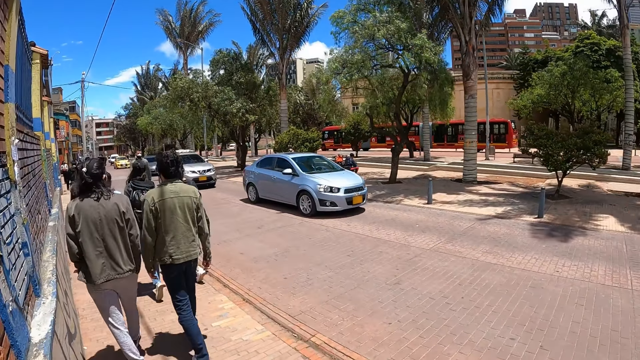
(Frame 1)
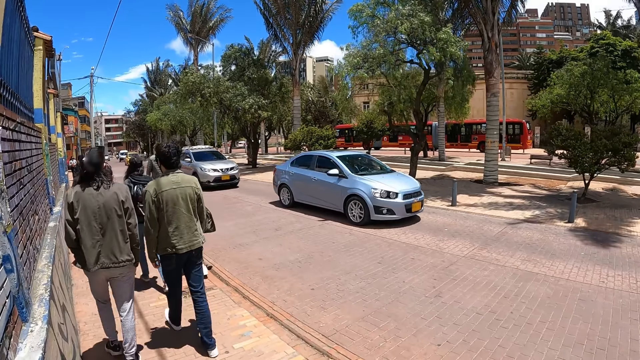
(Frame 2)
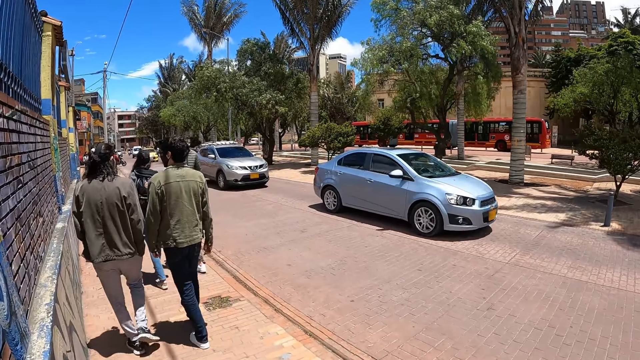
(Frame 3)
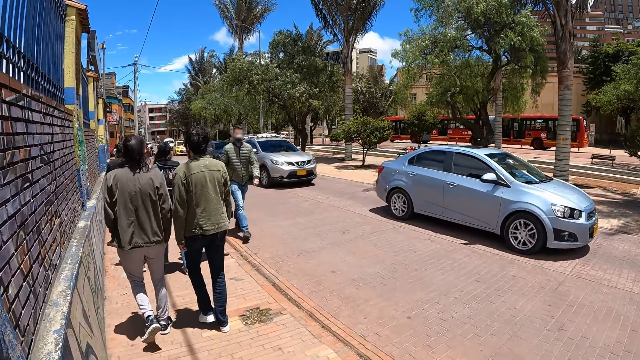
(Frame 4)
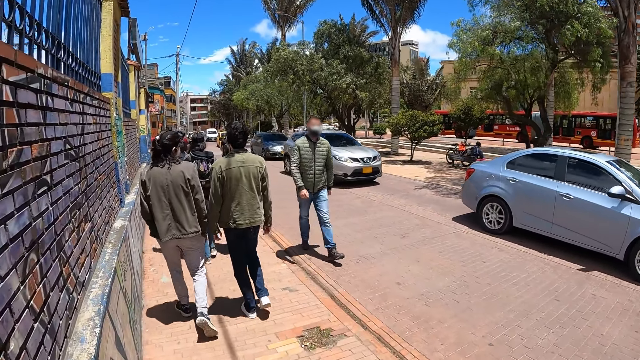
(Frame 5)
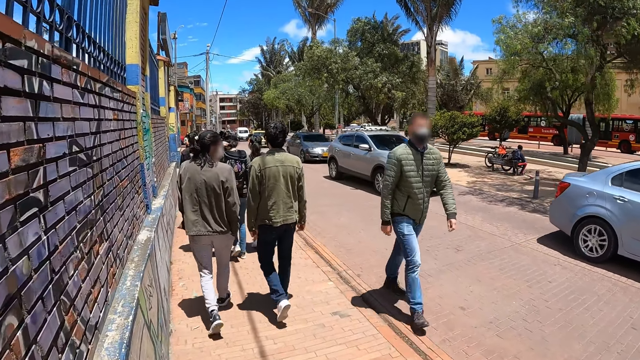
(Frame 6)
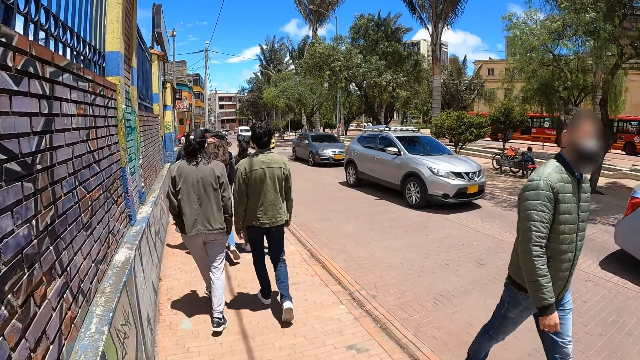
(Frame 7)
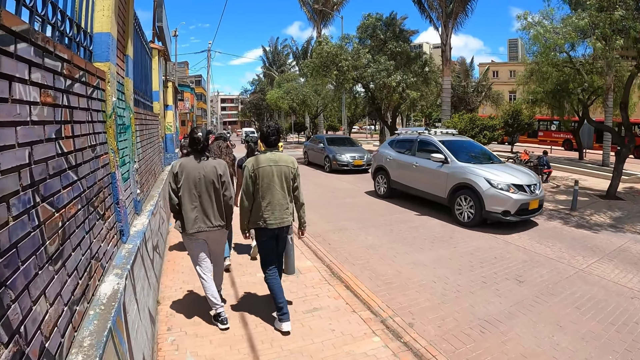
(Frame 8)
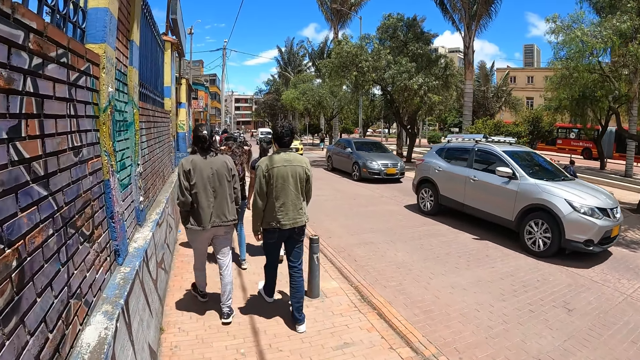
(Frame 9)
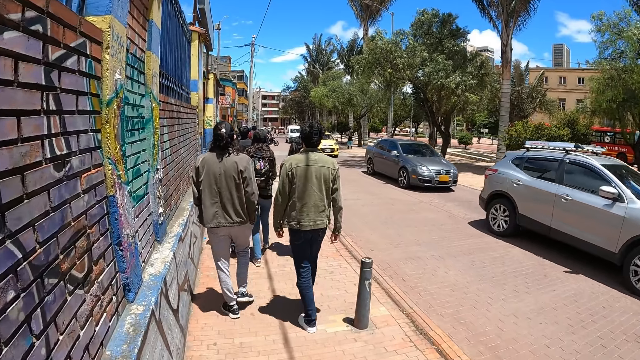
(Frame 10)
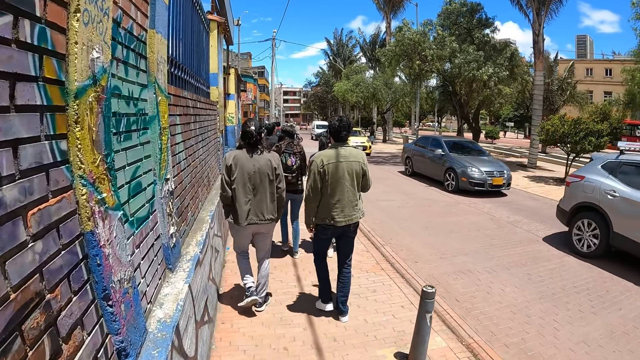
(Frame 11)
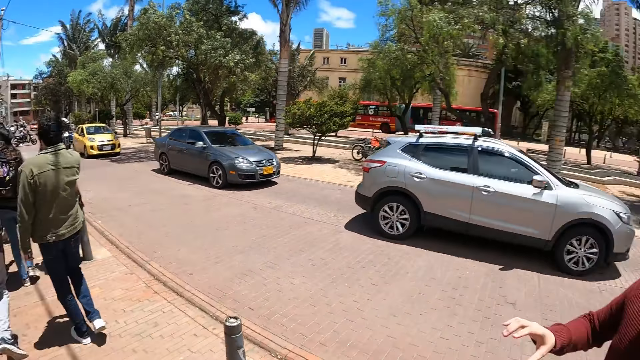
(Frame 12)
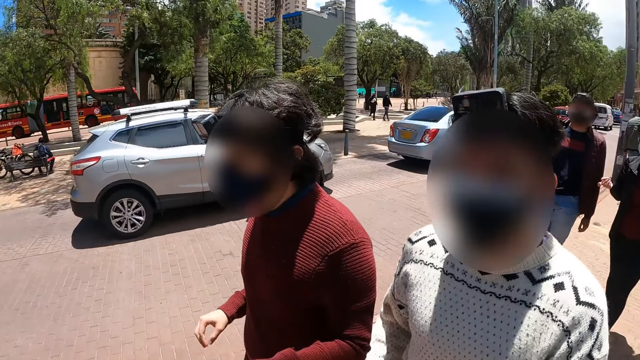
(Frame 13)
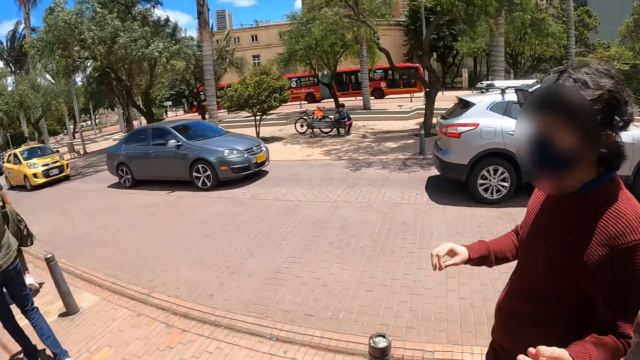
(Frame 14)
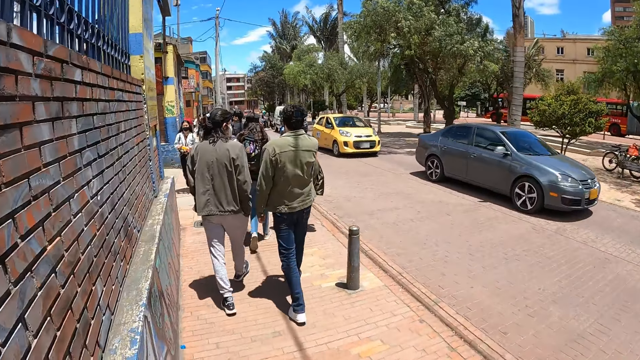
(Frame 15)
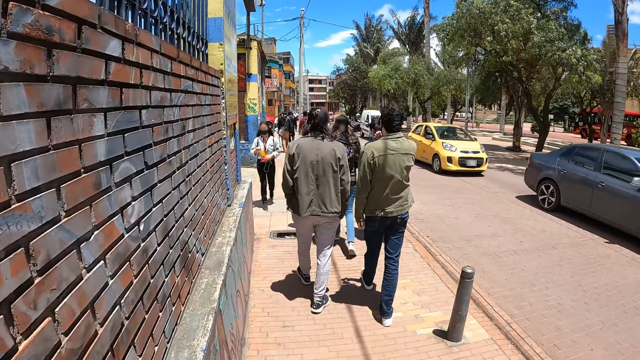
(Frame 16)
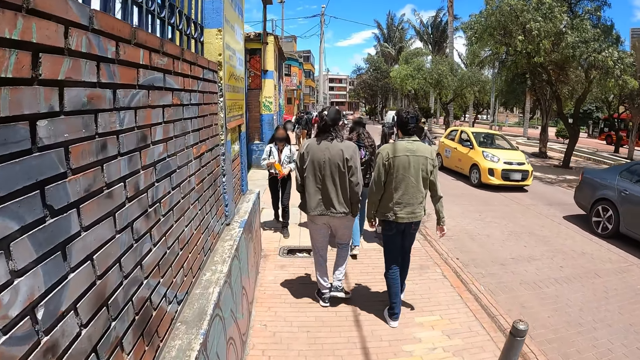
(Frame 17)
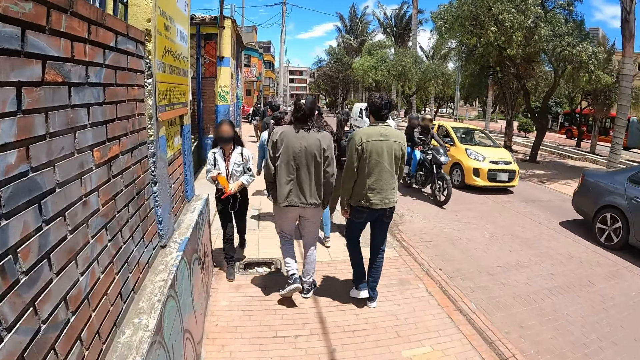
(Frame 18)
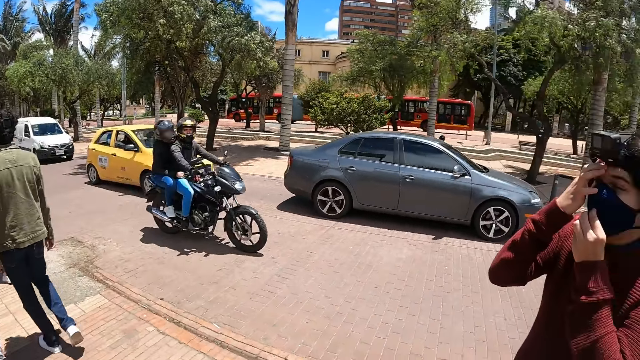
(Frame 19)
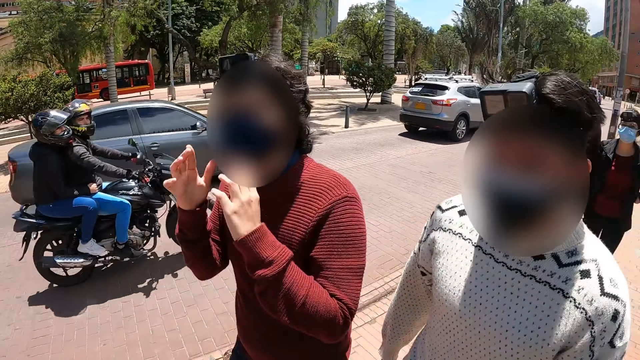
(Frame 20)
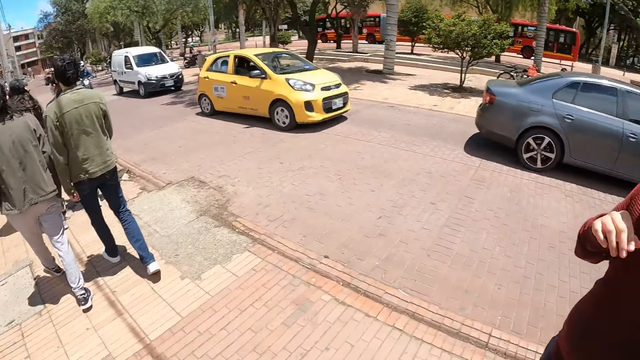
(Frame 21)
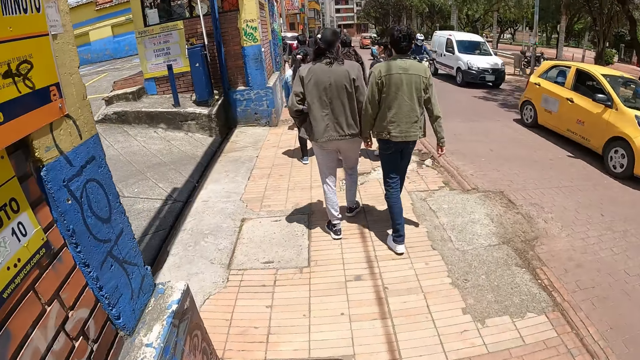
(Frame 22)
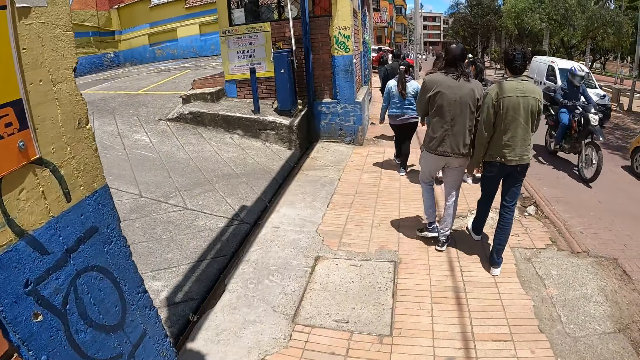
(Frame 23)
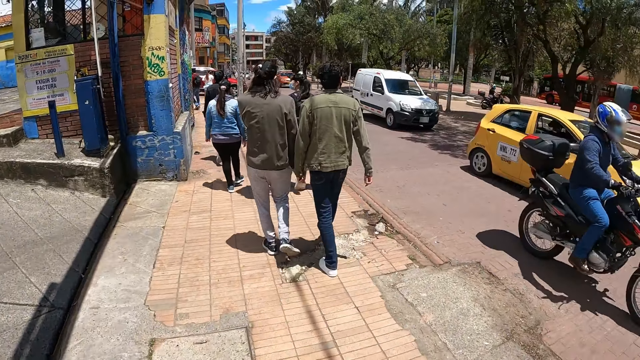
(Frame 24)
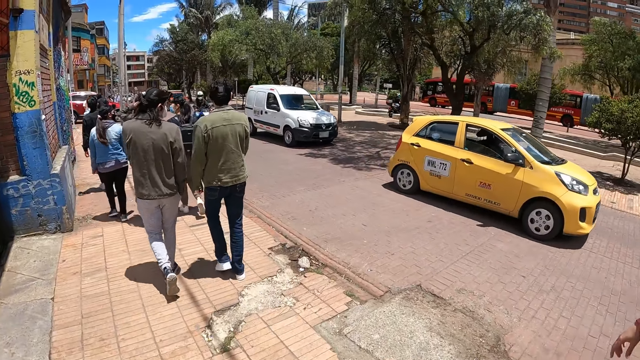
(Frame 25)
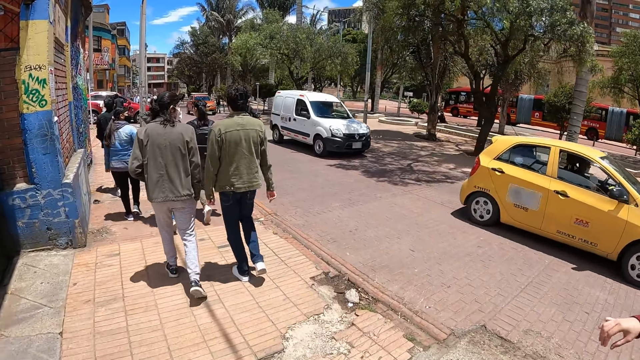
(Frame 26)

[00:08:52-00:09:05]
The camera wearer walks on the sidewalk. They look around. A man gestures.

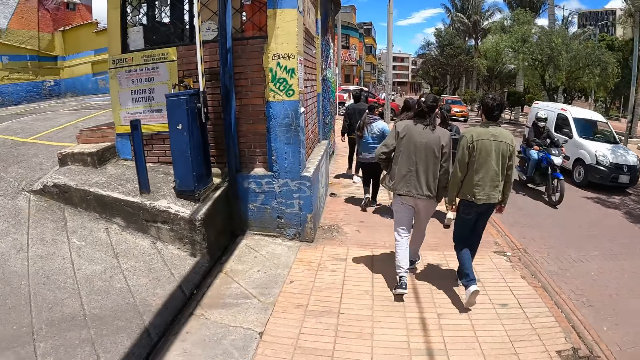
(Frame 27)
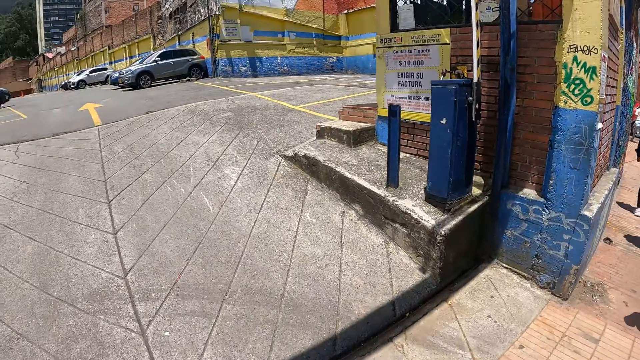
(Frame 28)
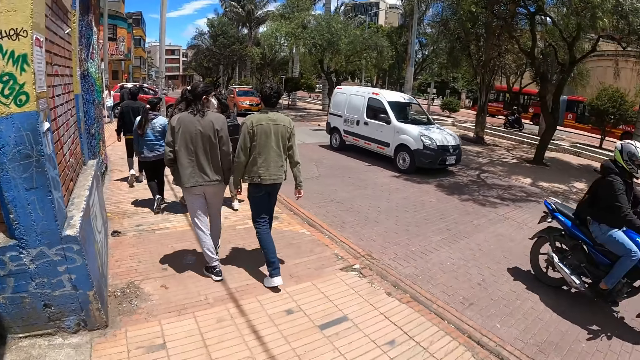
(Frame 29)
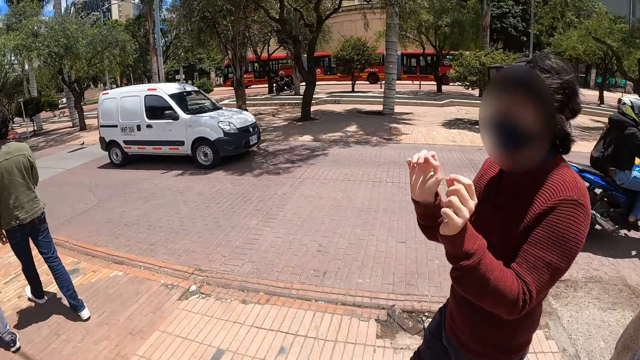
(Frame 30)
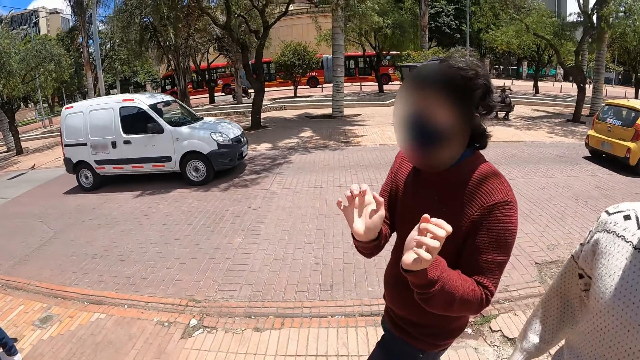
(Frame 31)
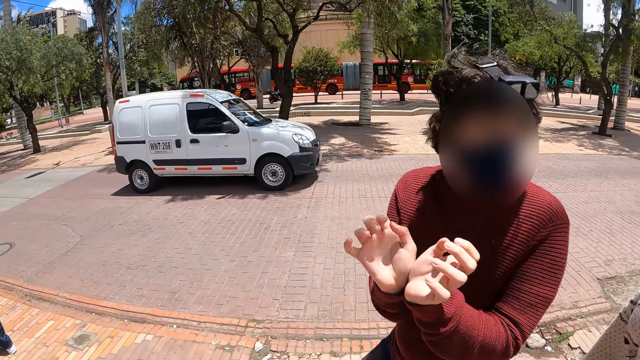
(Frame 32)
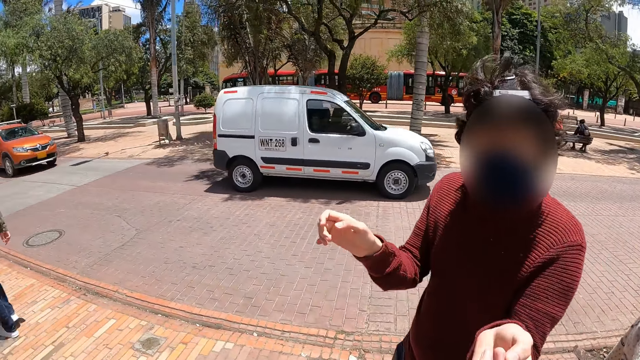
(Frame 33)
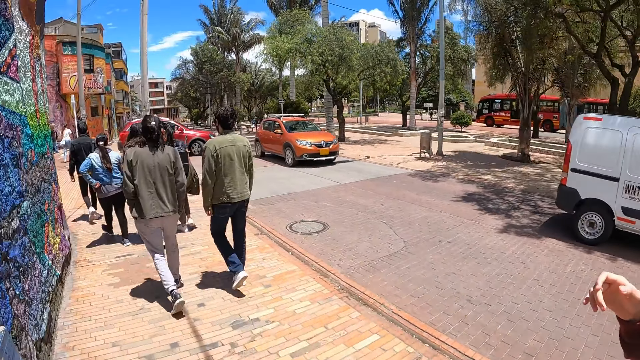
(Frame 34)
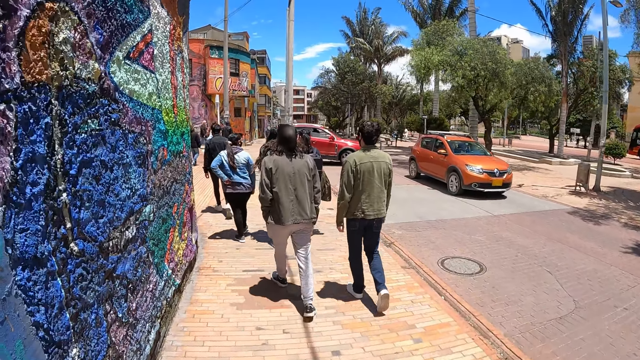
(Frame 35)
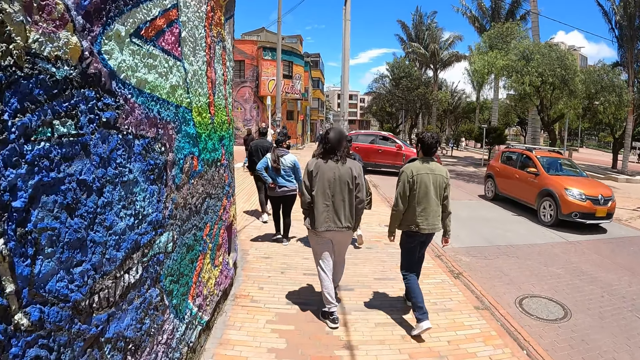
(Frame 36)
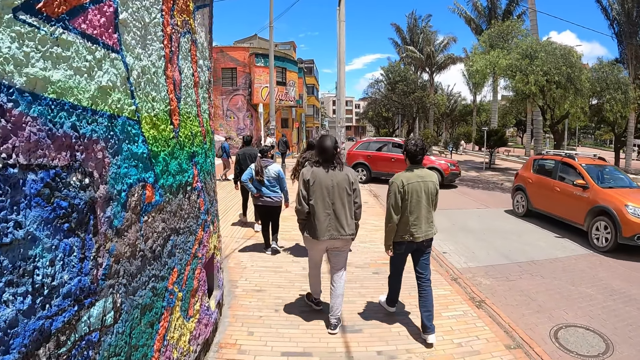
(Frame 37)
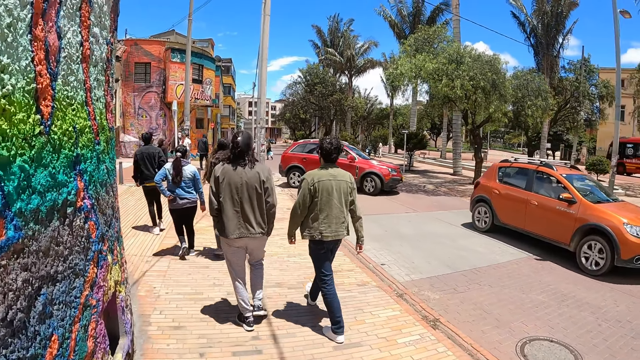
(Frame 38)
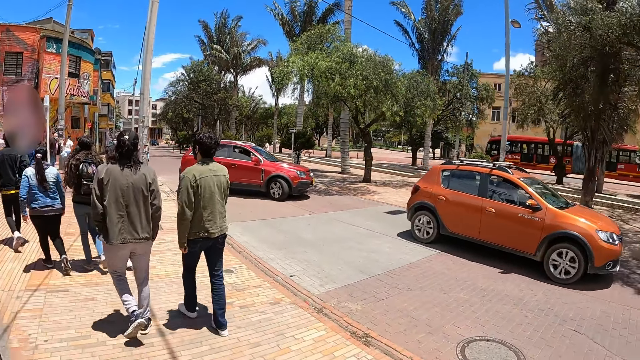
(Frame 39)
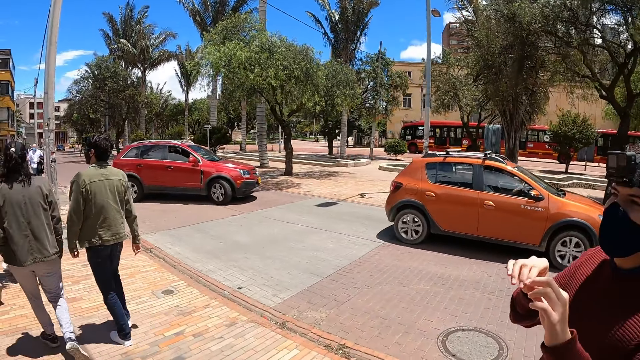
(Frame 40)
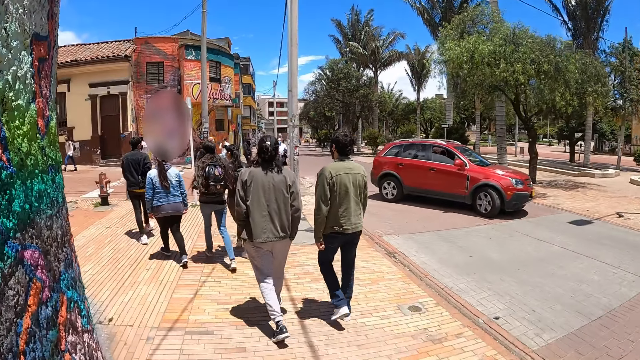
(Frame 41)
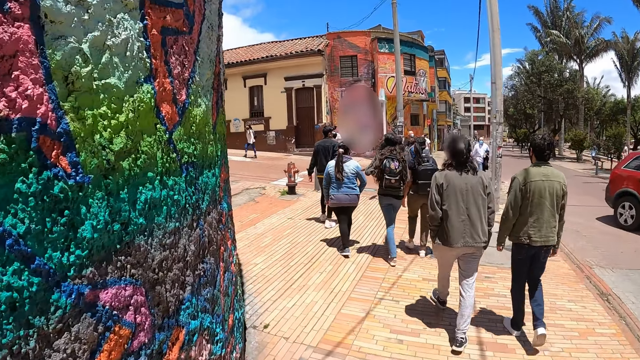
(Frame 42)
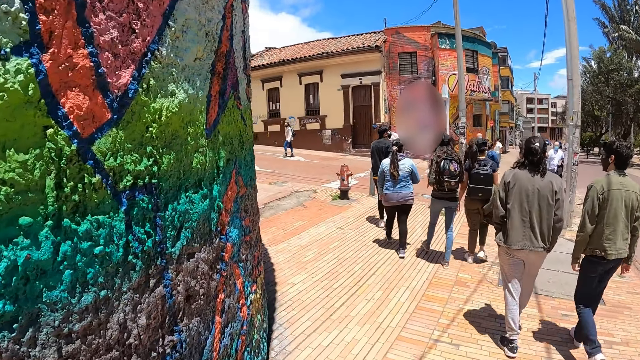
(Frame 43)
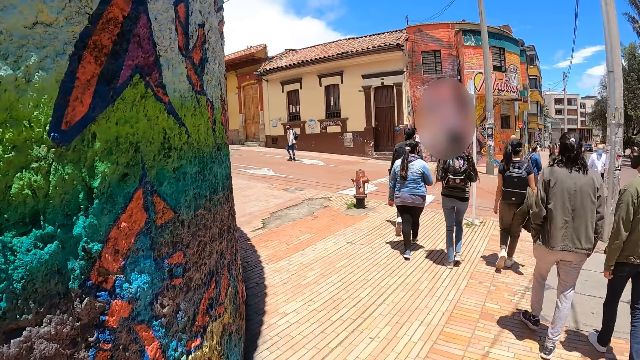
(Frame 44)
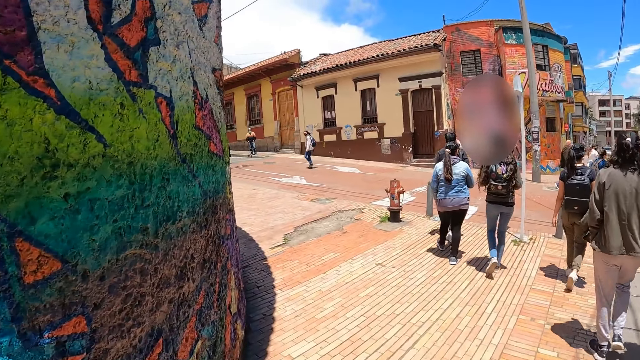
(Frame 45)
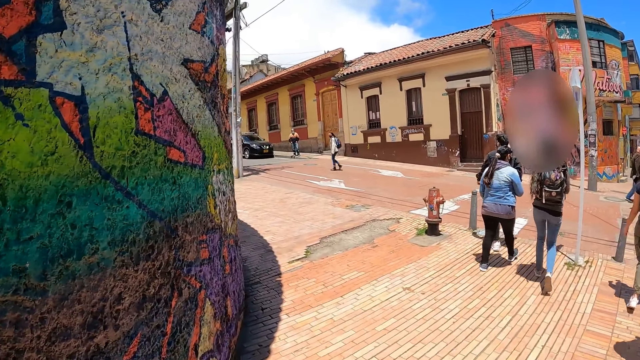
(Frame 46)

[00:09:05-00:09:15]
The camera wearer converses with a man and another man. They walk on the sidewalk.
